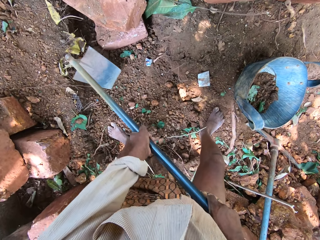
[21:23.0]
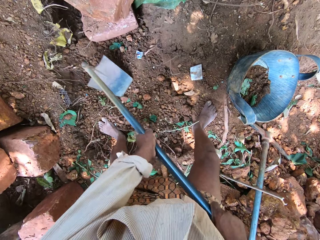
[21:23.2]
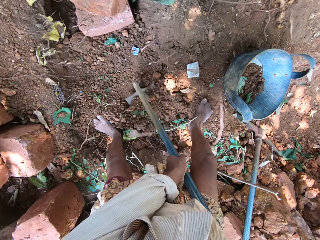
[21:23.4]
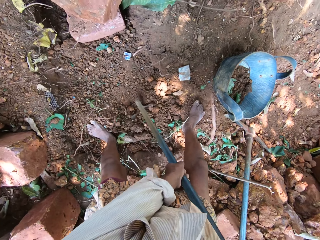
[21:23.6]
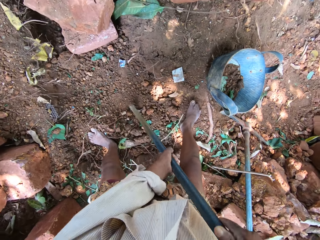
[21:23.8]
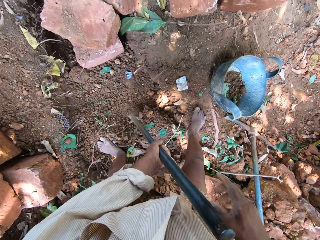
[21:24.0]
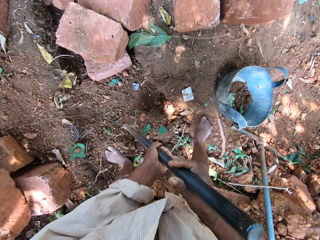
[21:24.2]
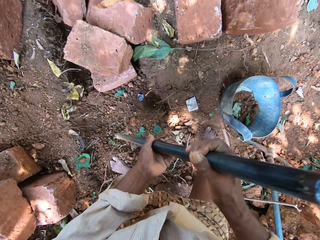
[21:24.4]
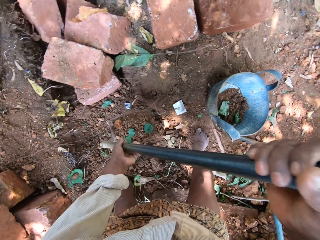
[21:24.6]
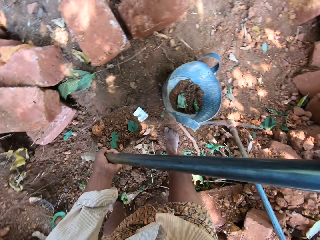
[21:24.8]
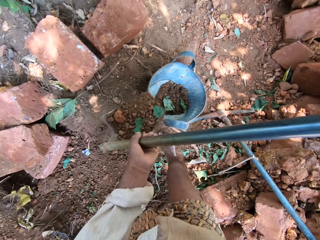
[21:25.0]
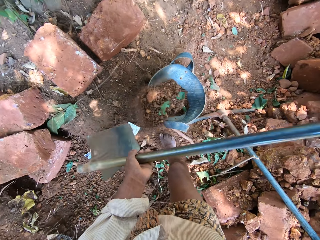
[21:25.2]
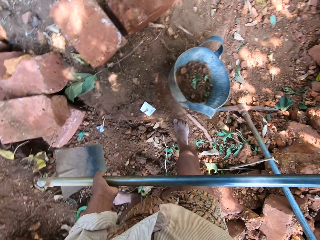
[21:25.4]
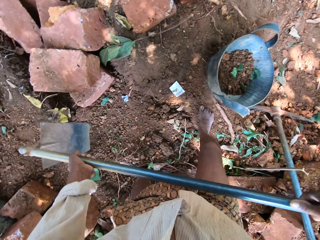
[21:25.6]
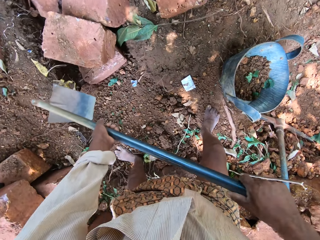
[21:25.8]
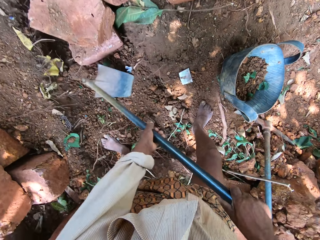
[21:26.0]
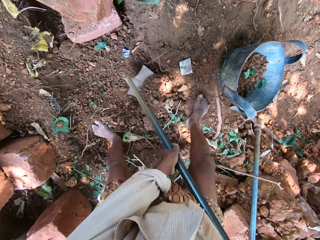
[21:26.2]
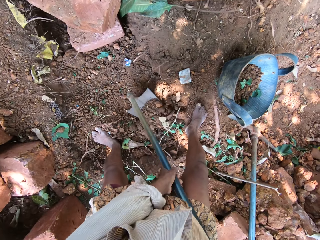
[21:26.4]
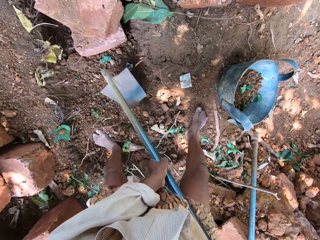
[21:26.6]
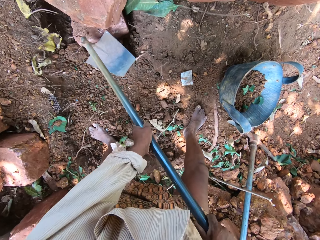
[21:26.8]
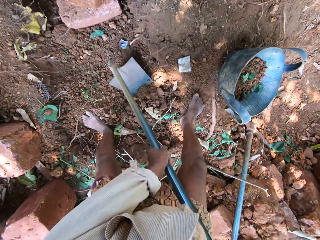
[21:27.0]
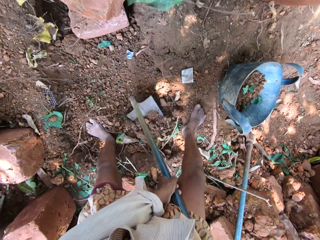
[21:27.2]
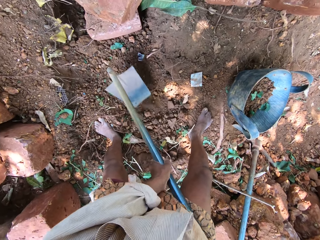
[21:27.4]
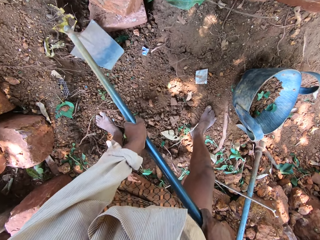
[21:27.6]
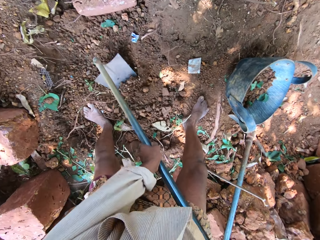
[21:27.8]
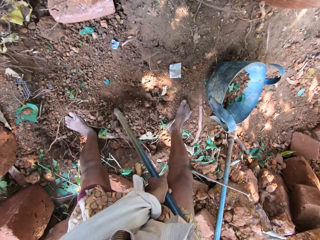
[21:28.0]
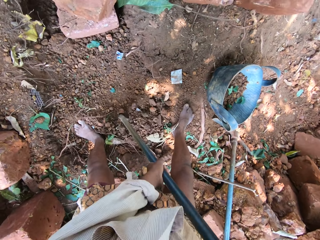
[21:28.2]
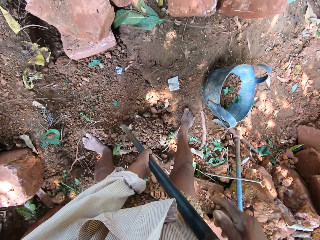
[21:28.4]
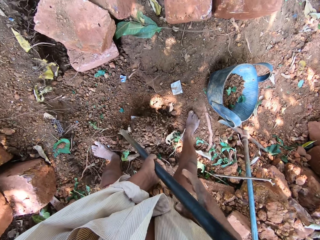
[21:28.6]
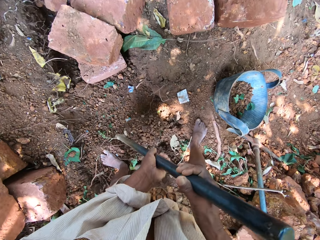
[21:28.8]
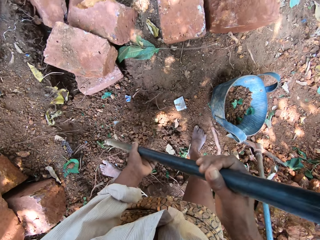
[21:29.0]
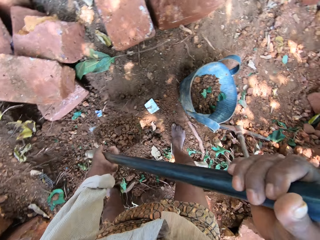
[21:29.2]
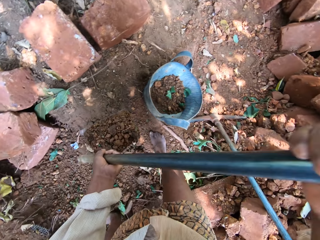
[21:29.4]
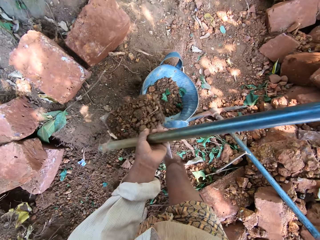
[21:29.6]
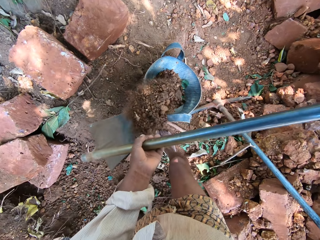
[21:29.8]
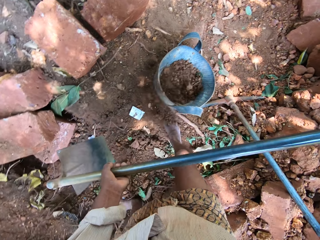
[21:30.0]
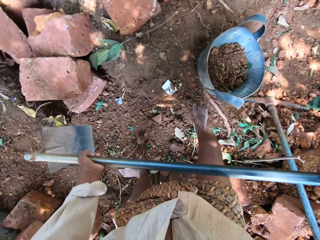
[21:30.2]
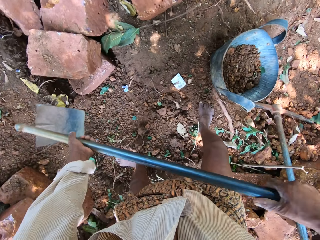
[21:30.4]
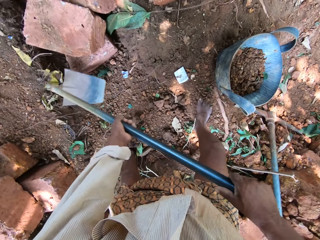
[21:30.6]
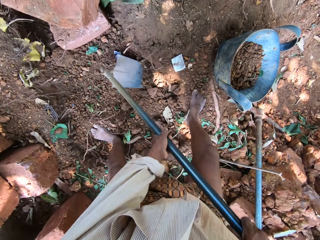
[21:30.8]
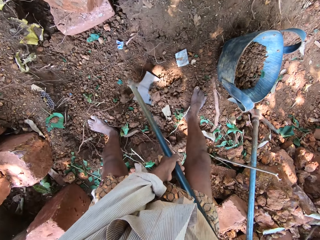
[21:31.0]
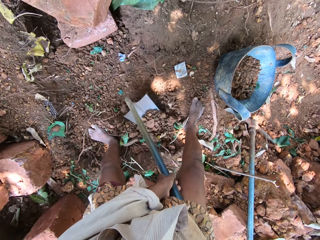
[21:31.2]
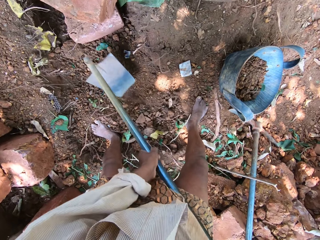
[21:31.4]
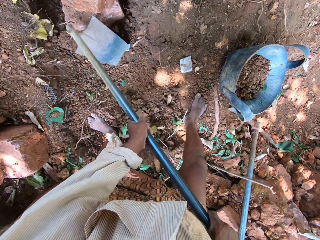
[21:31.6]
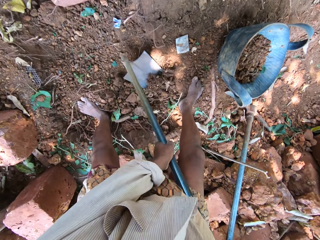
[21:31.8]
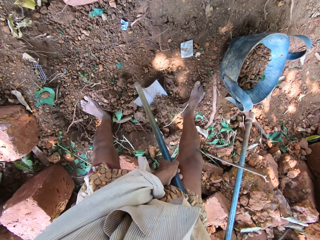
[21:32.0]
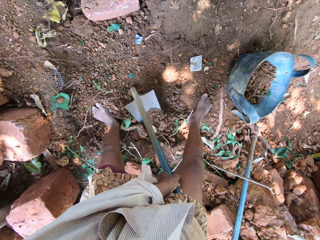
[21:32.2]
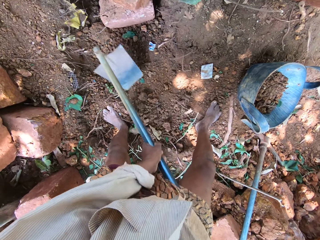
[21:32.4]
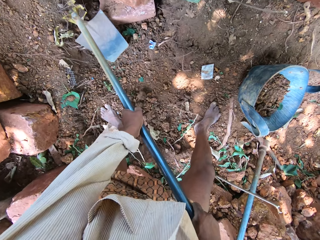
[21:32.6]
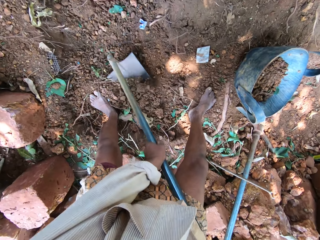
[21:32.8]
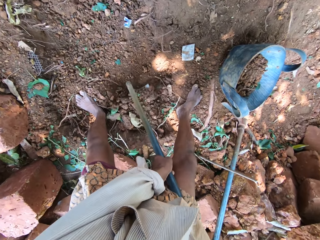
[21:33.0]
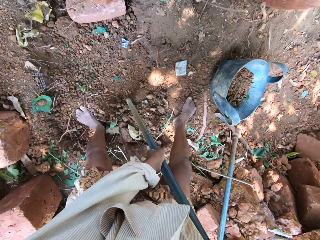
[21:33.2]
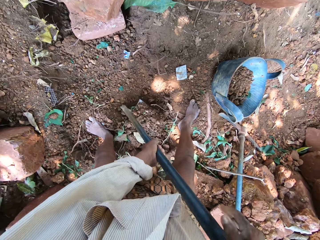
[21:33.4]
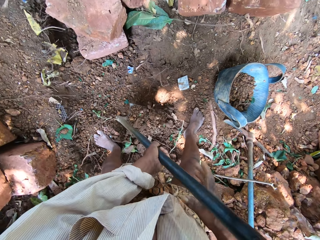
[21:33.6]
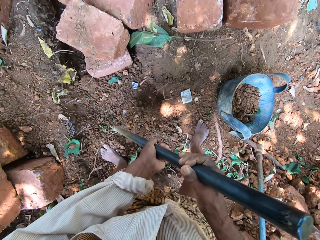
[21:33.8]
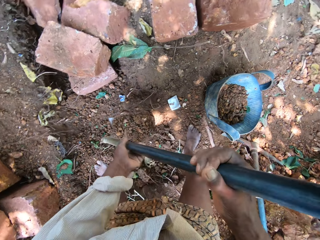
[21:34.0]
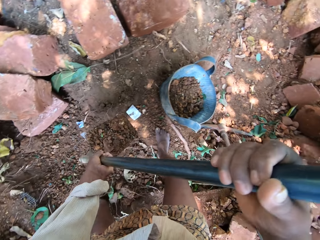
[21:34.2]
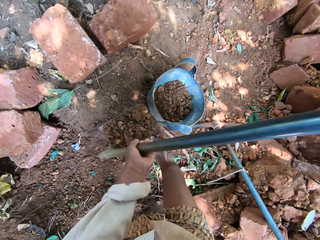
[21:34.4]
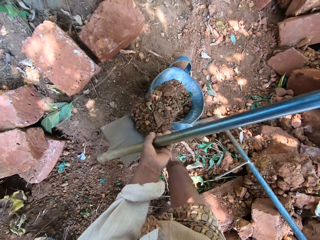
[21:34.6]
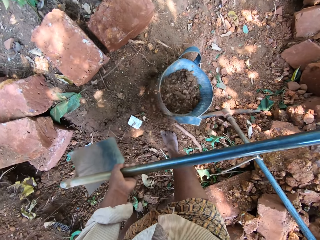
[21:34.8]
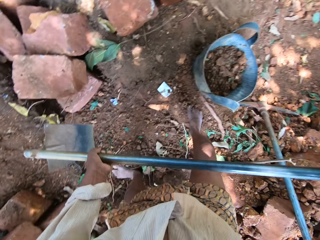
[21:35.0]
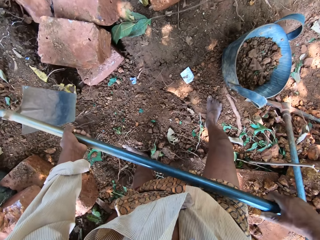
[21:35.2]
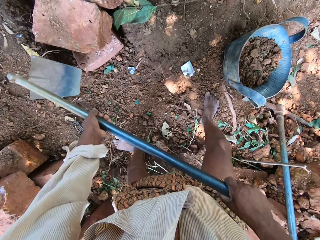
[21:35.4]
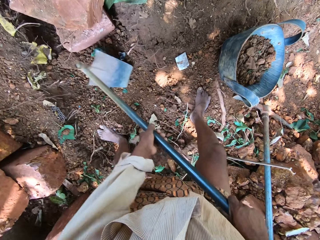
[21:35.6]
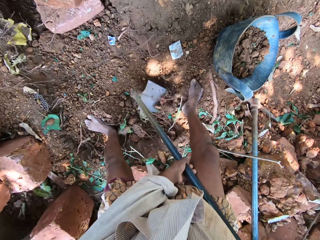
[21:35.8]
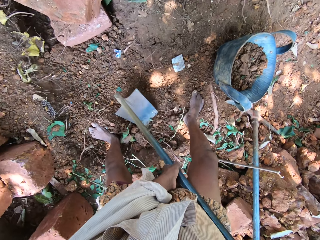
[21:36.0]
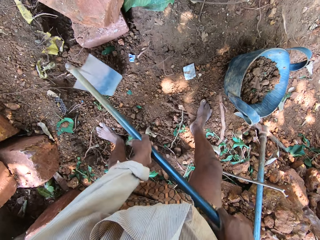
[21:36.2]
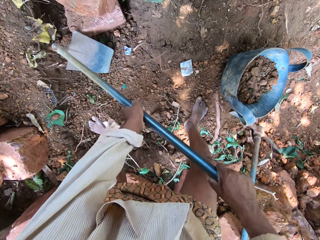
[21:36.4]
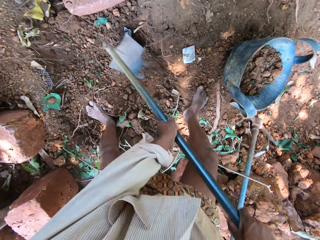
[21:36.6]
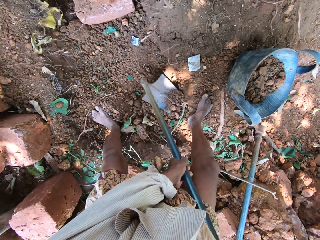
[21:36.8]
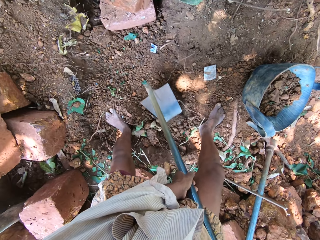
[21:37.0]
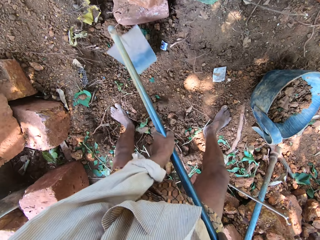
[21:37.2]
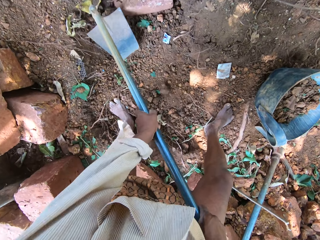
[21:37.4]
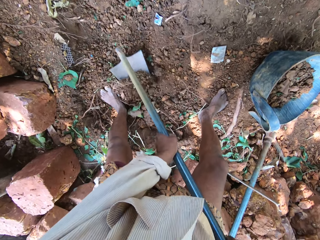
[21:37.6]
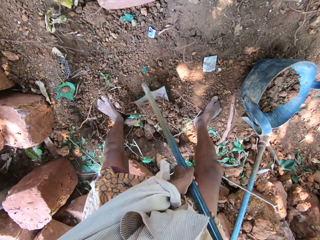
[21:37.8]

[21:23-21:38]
The camera wearer gathers sand on the ground with the hoe in his hands. He scoops the sand or soil from the ground with the hoe in his right hand. He pours the sand from the hoe in his hands into the head pan on the ground. He digs the soil with the hoe. He gathers the sand on the ground with the hoe in his hands. He scoops the sand from the ground with the hoe in his right hand. He pours the sand from the hoe in his hands into the head pan on the ground. He digs the soil with the hoe. He gathers the sand on the ground with the hoe in his hands. He scoops the sand from the ground with the hoe in his right hand. He pours the sand from the hoe in his hands into the head pan on the ground. He gathers the sand on the ground with the hoe in his hands. He digs the soil with the hoe.

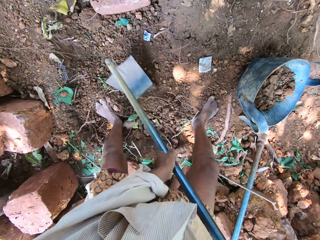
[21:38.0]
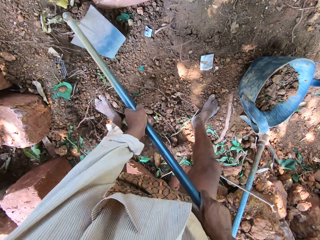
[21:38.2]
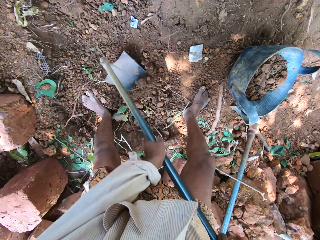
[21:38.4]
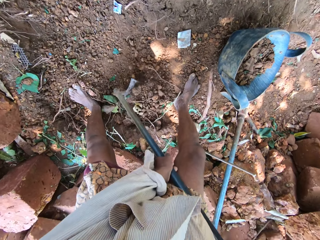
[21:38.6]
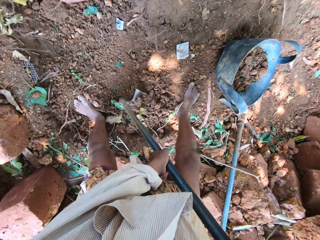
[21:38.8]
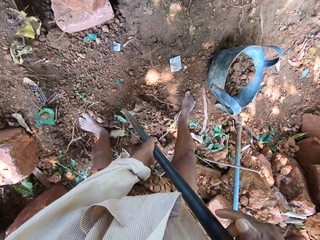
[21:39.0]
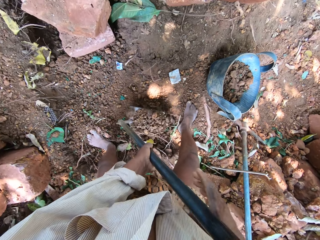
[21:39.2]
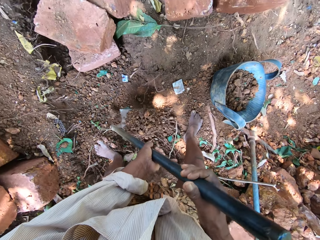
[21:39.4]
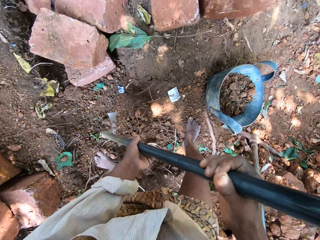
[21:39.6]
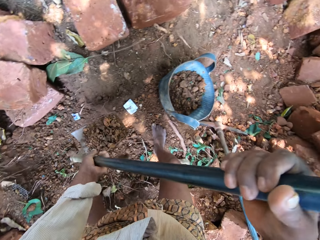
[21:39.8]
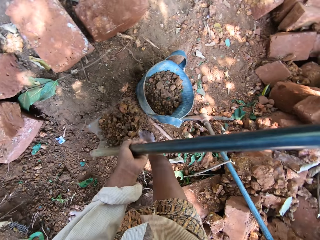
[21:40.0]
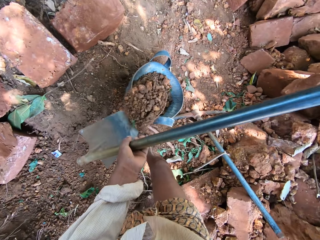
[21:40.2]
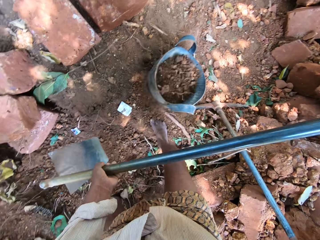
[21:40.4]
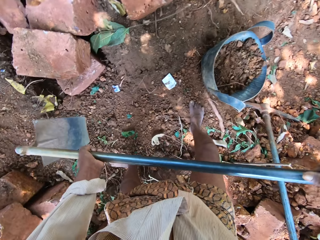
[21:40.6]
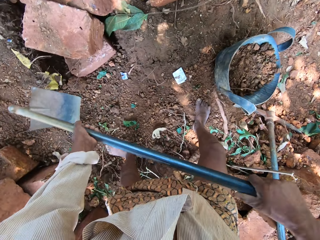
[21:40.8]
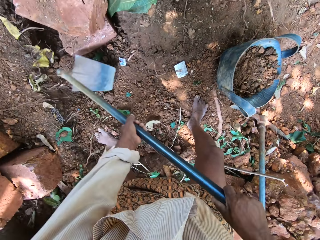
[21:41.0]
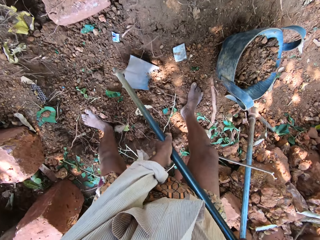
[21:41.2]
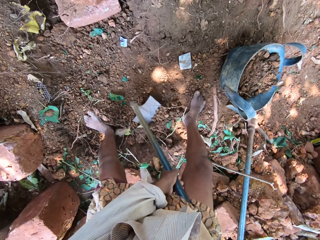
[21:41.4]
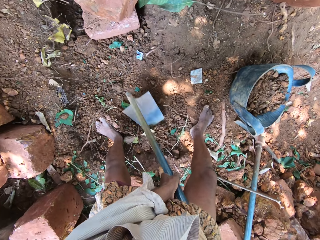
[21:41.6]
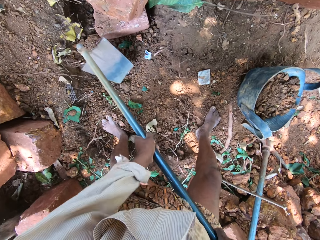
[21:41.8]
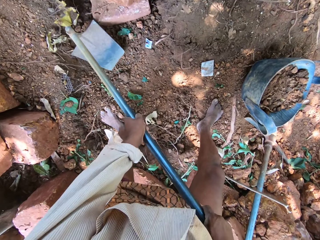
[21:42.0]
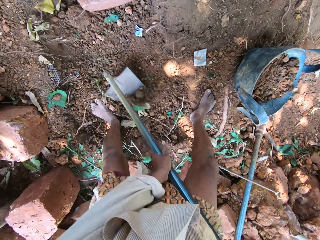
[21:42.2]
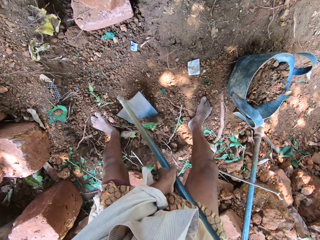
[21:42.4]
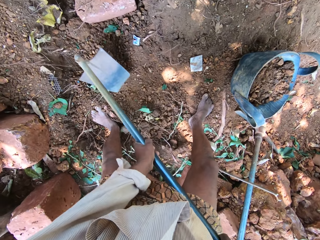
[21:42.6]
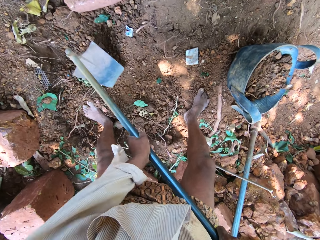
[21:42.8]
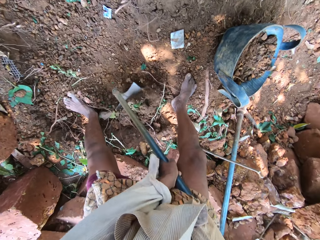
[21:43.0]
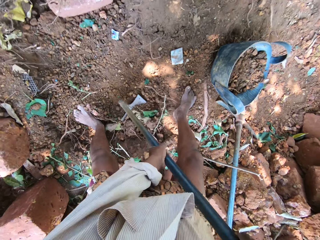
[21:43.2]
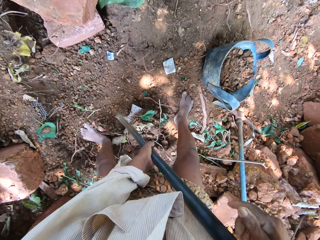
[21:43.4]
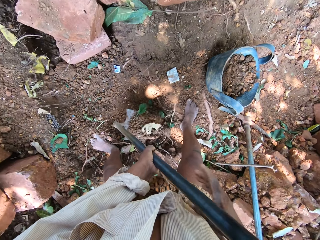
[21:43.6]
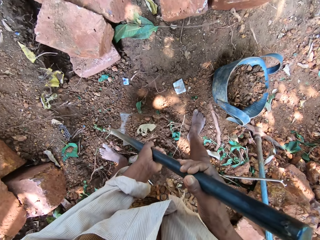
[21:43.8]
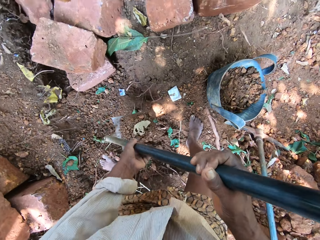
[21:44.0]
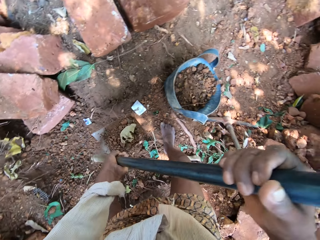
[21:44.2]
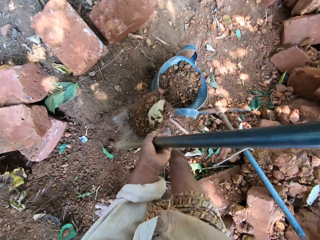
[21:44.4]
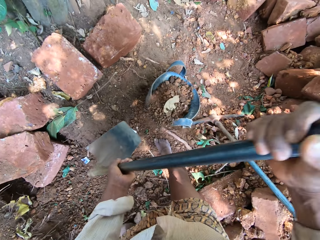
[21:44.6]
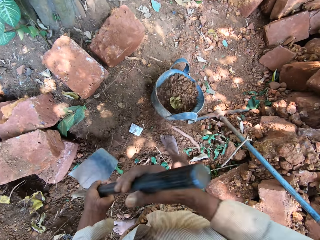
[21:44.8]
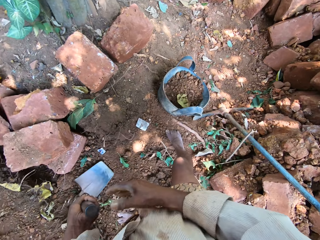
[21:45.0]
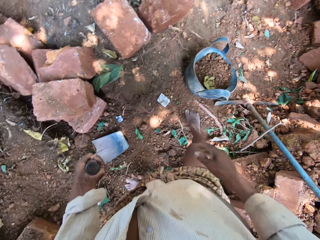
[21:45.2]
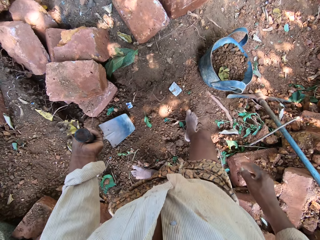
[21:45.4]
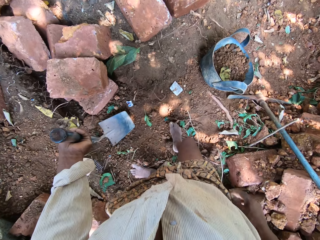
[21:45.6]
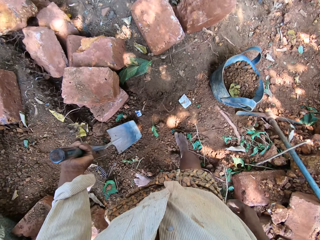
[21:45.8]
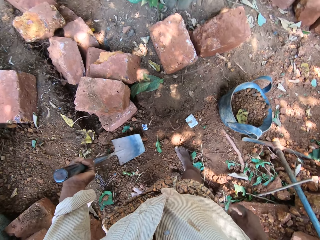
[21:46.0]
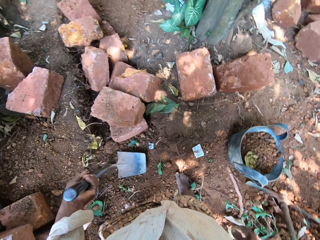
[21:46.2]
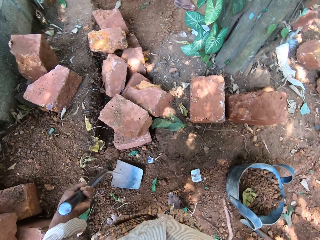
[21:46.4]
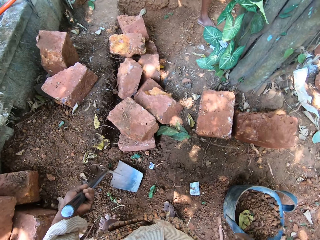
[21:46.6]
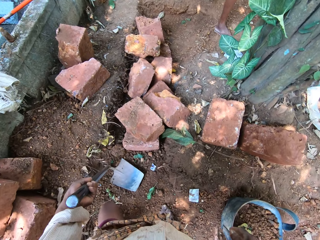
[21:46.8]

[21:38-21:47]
The camera wearer scoops sand or soil from the ground with the hoe in his right hand. He pours the sand from the hoe in his hands into the head pan on the ground. He gathers the sand on the ground with the hoe in his hands. He digs the soil with the hoe. He scoops the sand from the ground with the hoe in his right hand. He pours the sand from the hoe in his hands into the head pan on the ground. He removes his right hand from the hoe. He places the hoe in his left hand on the ground.
